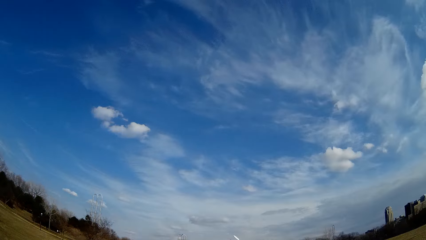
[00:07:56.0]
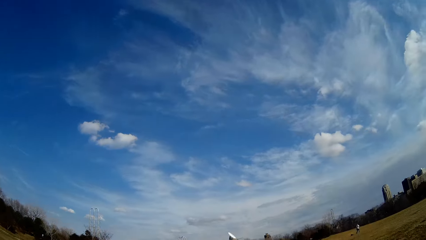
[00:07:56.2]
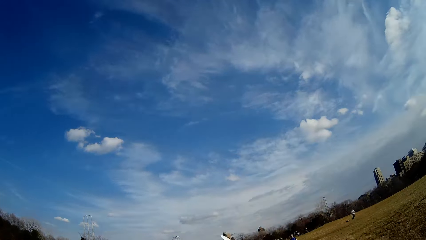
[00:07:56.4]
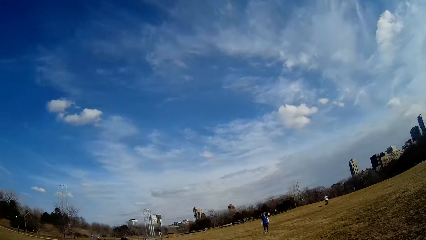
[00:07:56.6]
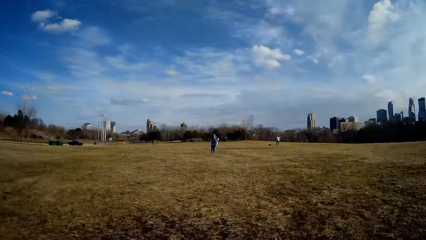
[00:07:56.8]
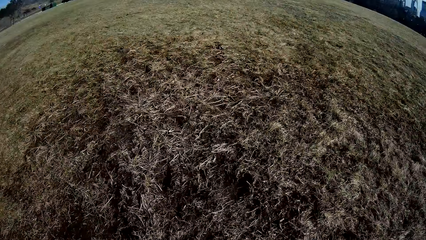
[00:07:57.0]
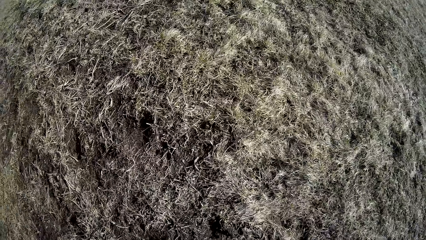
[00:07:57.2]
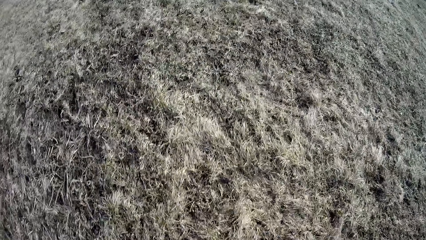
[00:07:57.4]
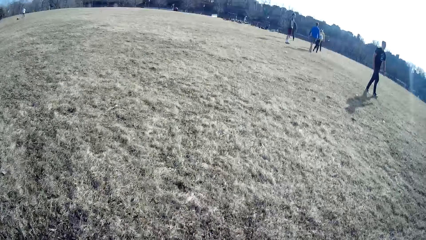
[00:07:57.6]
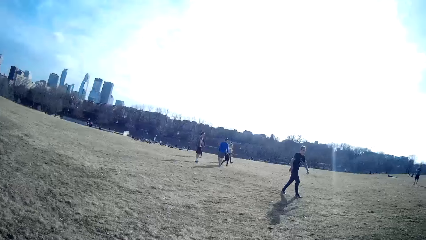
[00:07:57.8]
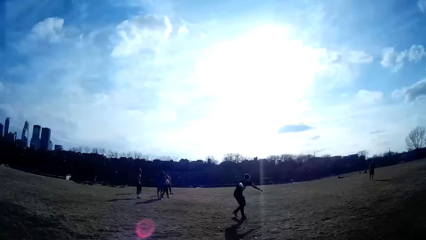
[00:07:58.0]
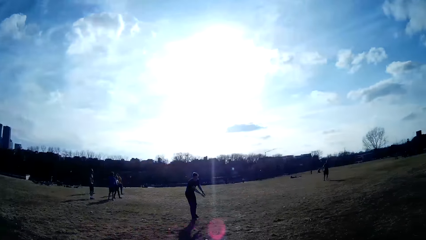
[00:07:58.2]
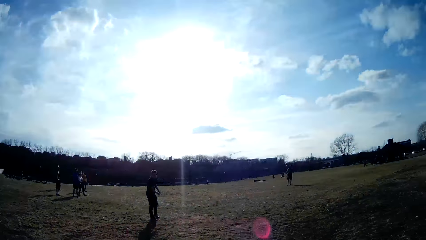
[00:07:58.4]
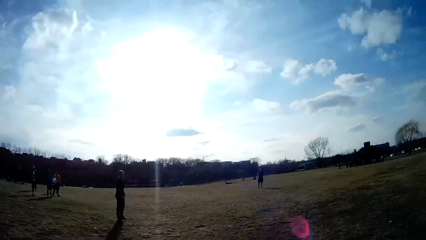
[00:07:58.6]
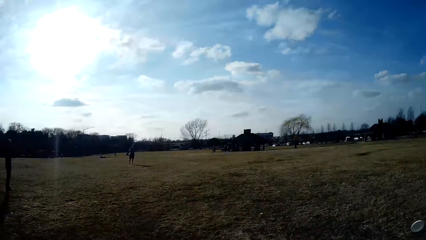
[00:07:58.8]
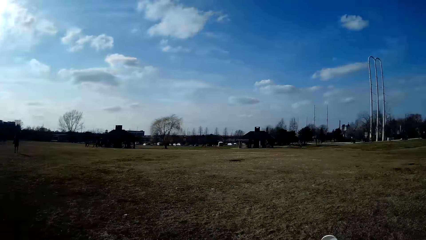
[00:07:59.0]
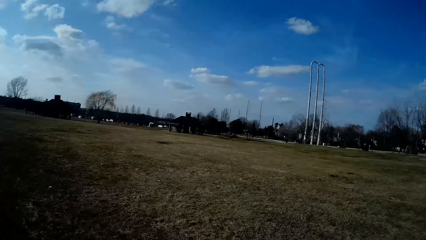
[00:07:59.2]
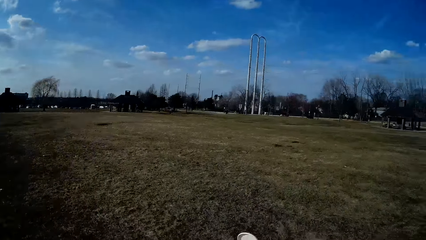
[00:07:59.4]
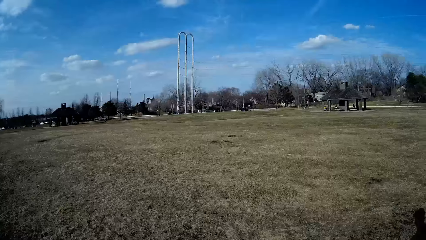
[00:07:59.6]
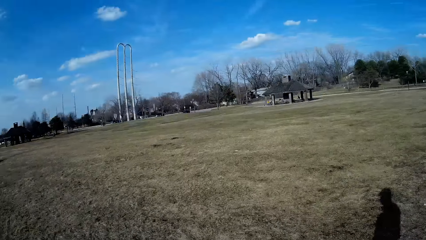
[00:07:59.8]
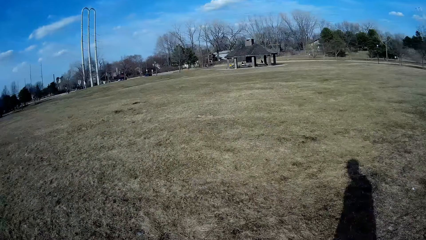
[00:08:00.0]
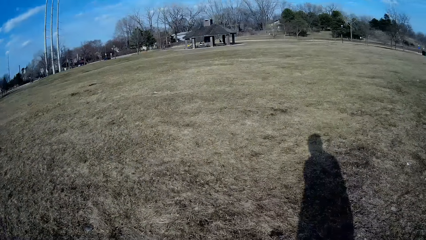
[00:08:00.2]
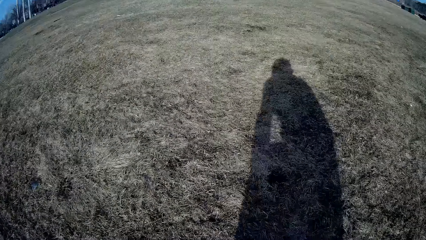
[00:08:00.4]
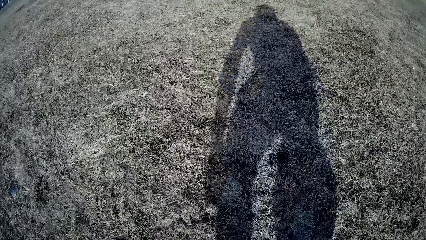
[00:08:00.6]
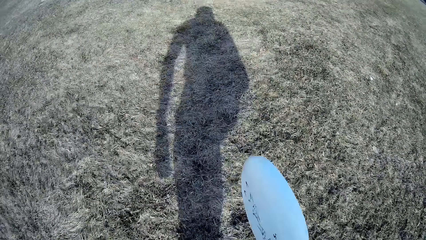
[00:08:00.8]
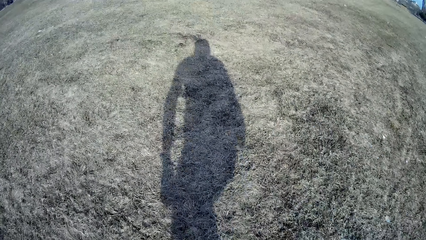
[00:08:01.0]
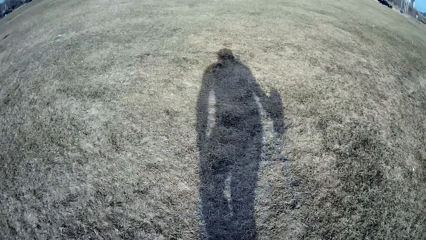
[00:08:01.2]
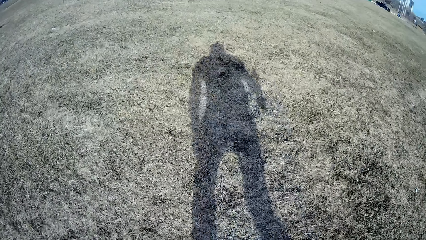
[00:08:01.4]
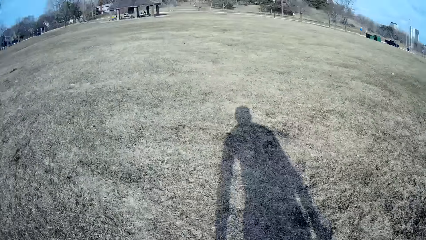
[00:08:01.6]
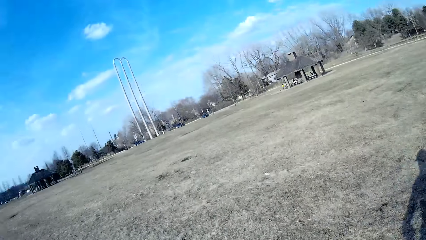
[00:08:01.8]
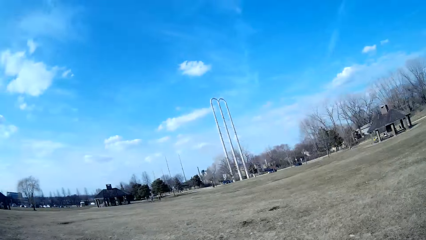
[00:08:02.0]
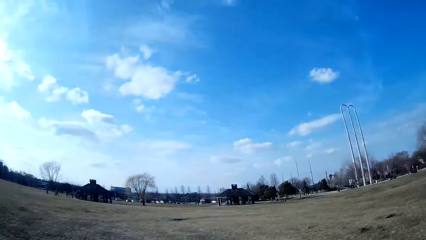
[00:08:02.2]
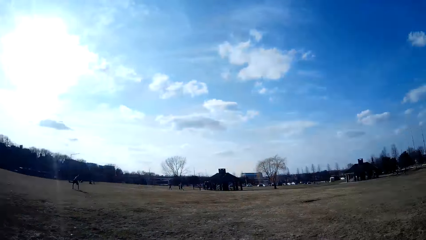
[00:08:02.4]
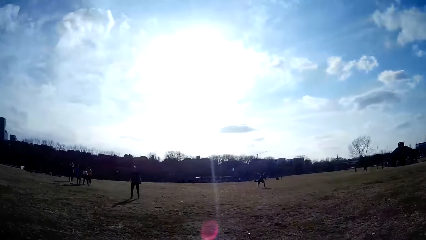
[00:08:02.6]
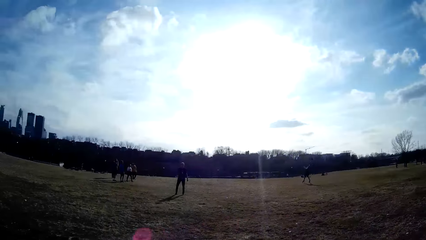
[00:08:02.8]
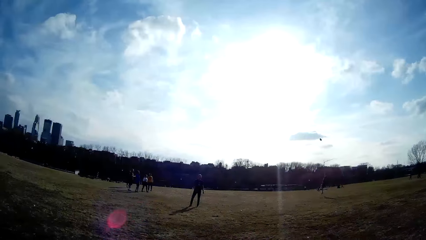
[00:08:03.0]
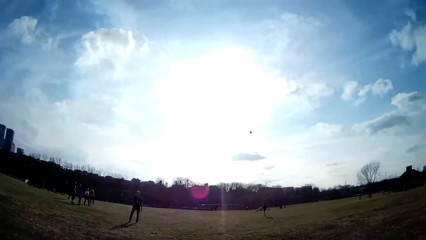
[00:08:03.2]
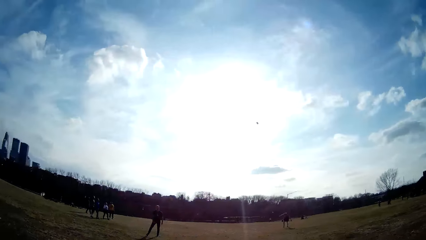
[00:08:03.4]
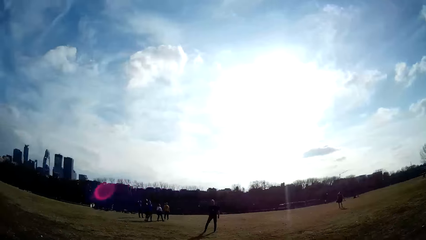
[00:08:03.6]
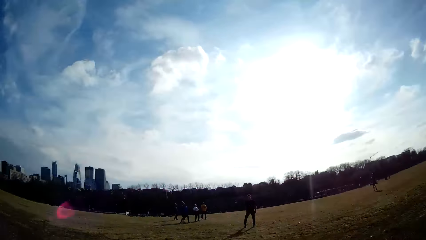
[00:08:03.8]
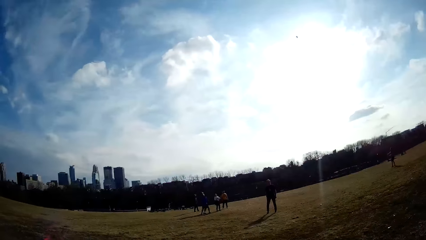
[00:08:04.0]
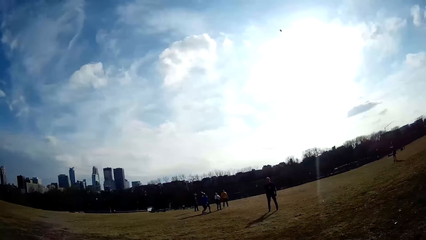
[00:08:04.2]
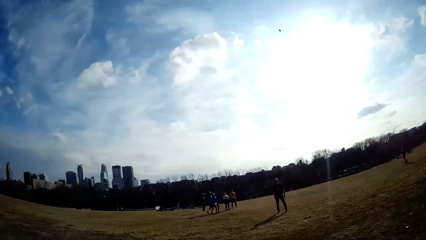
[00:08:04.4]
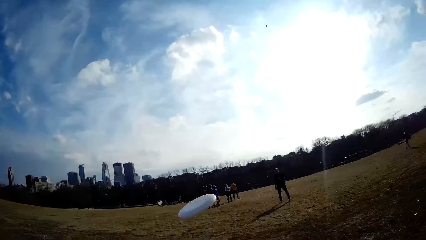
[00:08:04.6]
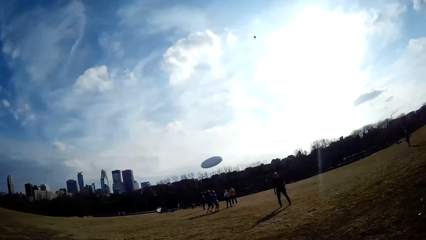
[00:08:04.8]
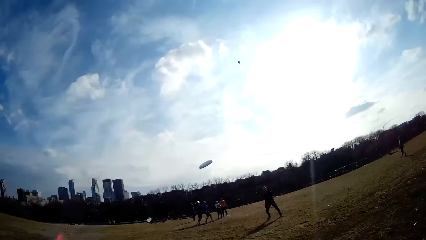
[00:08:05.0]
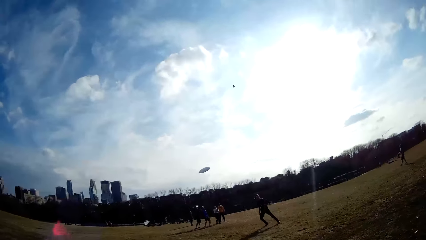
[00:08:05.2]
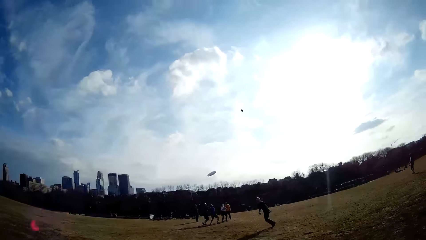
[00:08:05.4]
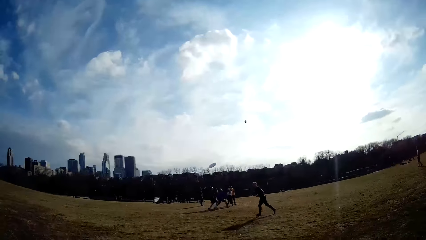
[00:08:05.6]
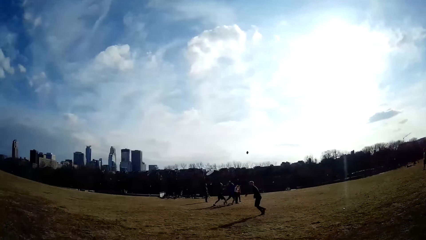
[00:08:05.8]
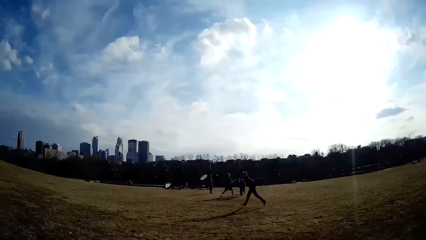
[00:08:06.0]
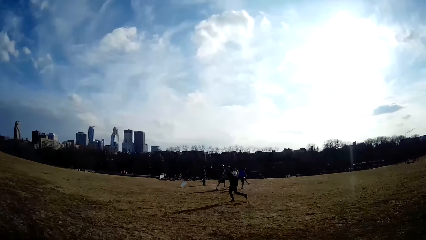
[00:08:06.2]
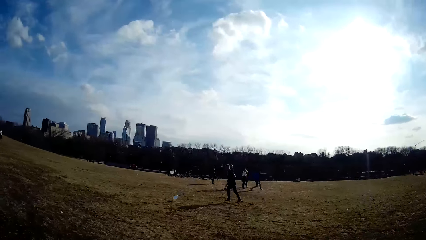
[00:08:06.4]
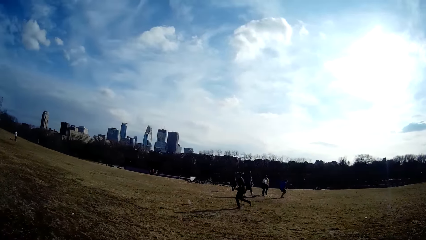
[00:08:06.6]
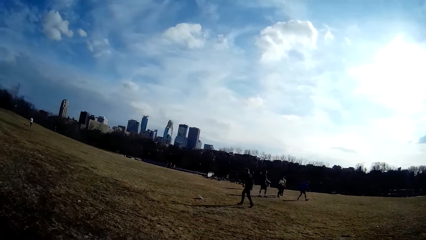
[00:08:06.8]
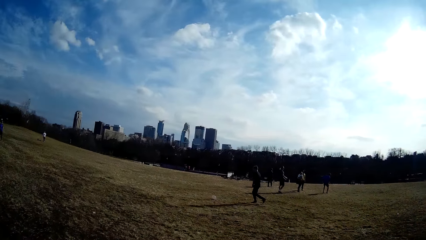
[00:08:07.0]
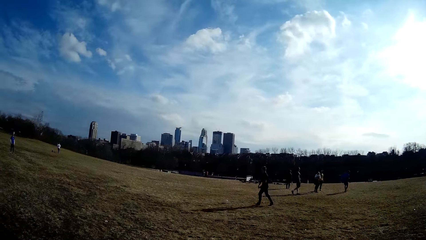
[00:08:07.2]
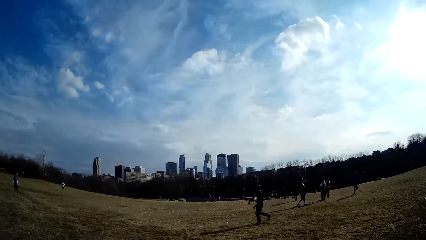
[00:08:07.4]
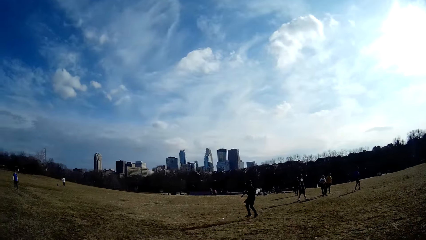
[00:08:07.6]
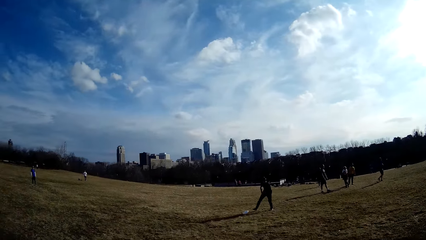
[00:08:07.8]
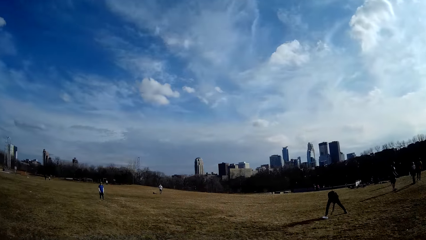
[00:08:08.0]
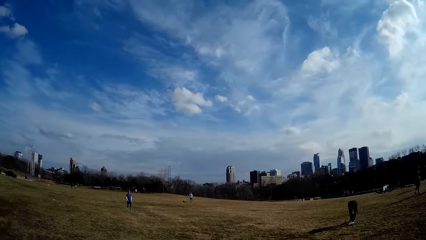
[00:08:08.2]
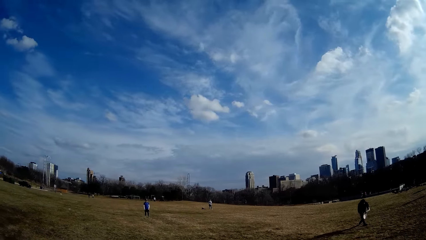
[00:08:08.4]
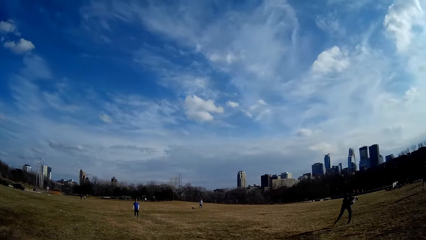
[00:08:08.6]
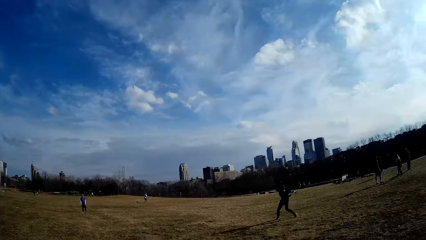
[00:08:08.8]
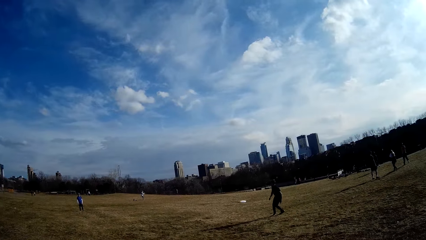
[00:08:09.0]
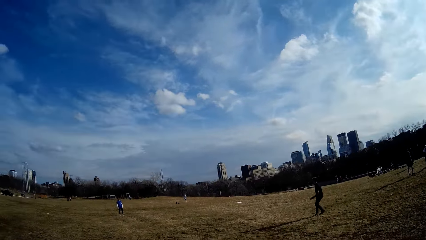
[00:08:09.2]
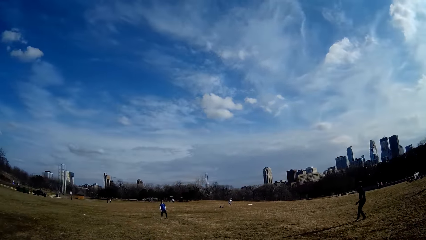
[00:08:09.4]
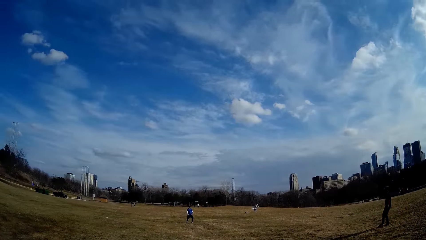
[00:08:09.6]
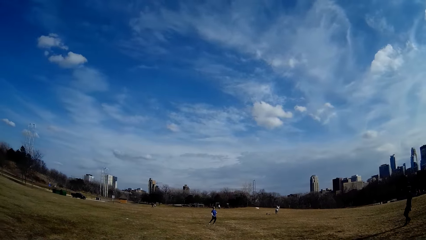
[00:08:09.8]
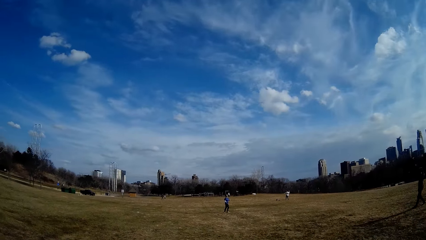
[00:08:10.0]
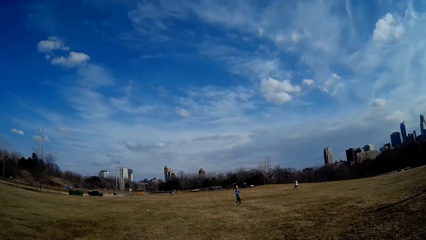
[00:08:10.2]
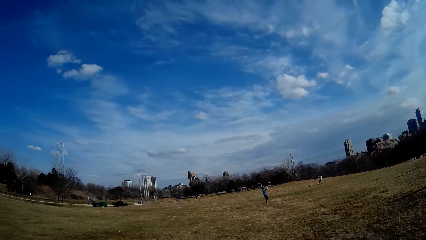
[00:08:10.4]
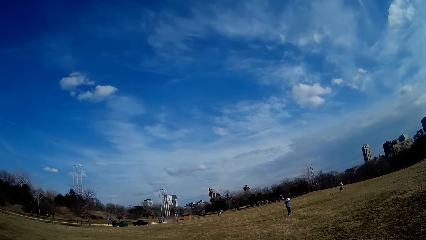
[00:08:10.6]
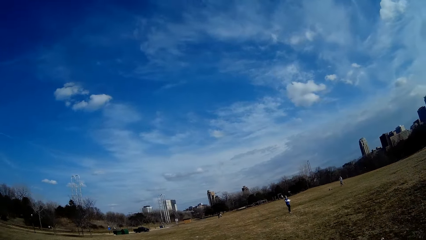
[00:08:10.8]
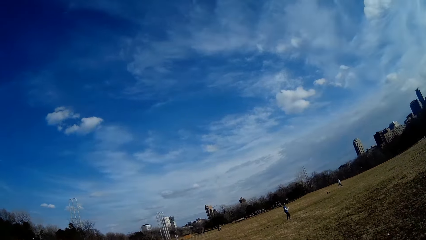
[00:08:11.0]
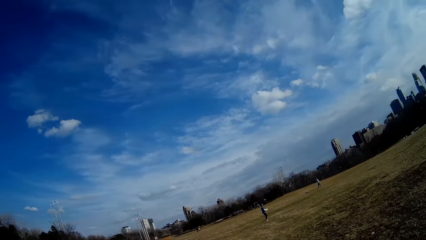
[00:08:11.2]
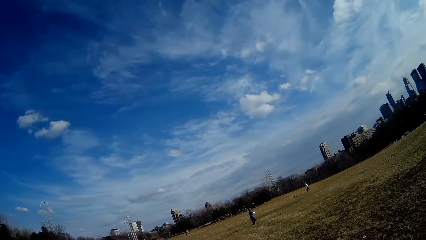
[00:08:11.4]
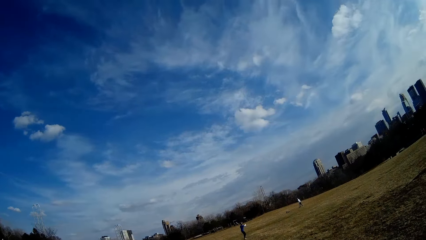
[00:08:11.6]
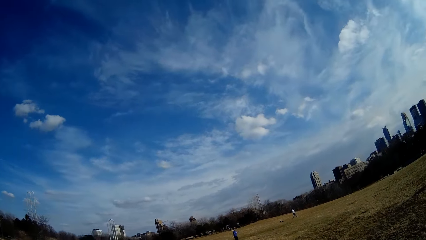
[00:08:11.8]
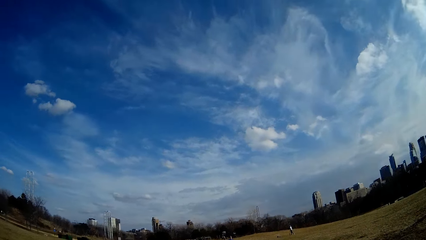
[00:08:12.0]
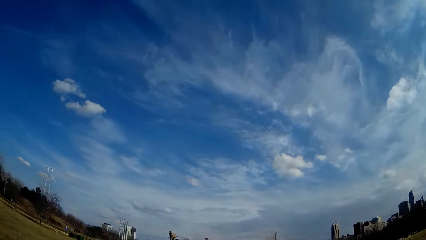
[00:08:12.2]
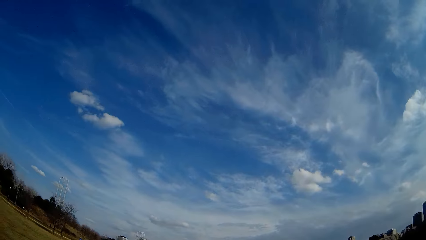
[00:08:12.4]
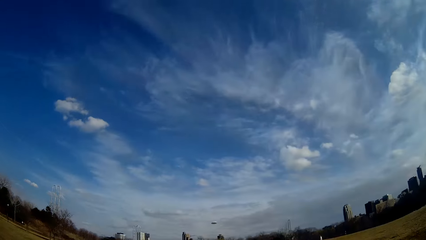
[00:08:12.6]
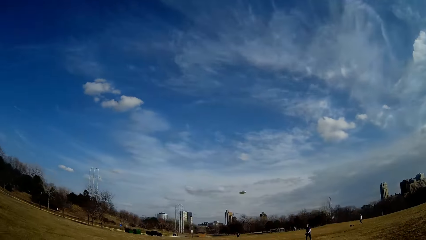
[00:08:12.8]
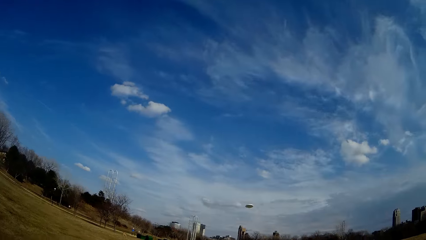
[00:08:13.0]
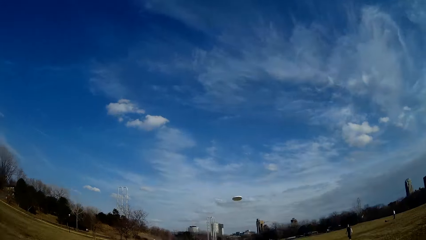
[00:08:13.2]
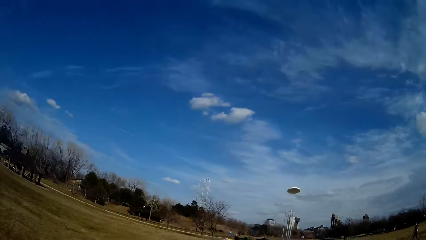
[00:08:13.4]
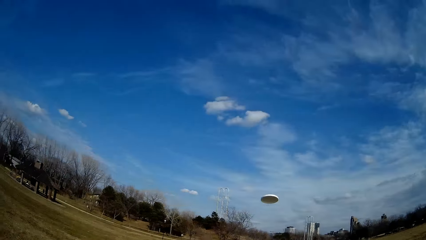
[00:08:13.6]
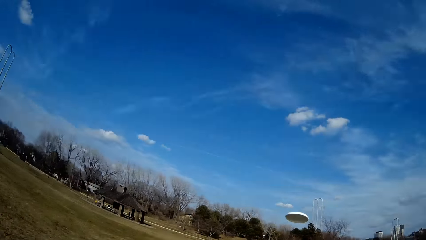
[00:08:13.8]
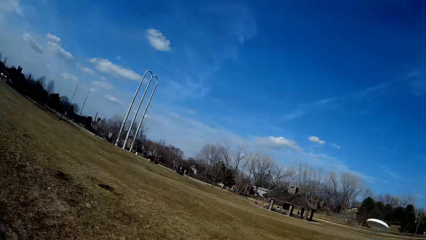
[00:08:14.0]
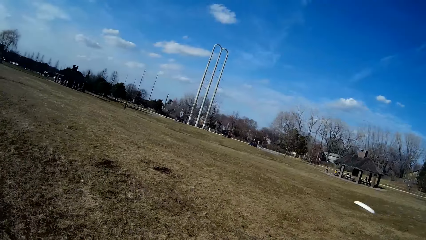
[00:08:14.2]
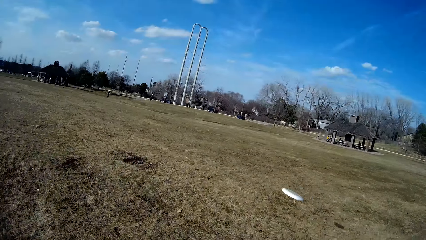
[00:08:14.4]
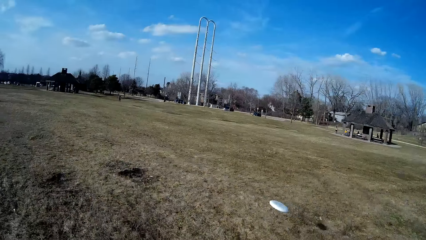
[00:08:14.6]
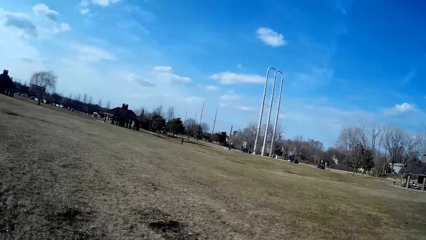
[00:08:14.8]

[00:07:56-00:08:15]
A man picks up the flying disc from the ground and throws the flying disc. Another man catches the flying disc with both hands and throws the flying disc.
